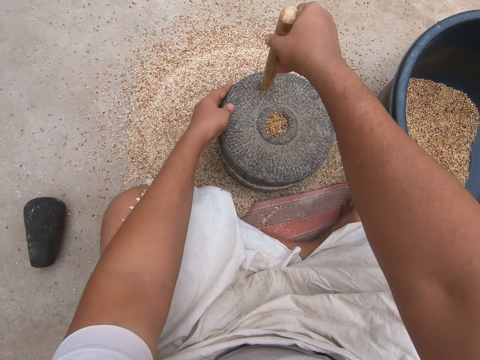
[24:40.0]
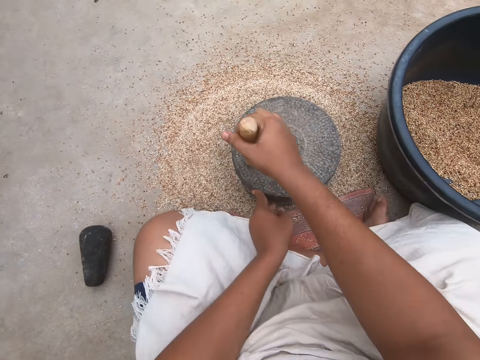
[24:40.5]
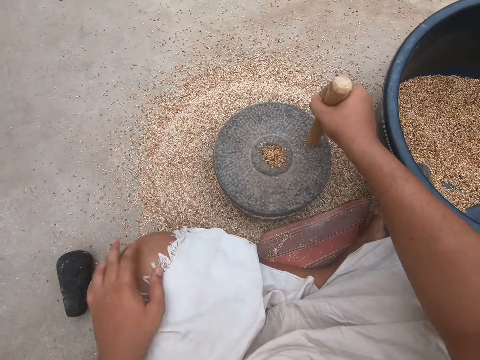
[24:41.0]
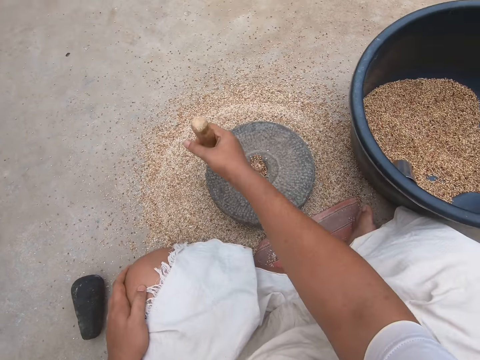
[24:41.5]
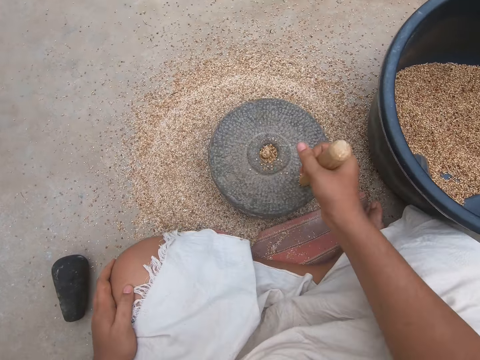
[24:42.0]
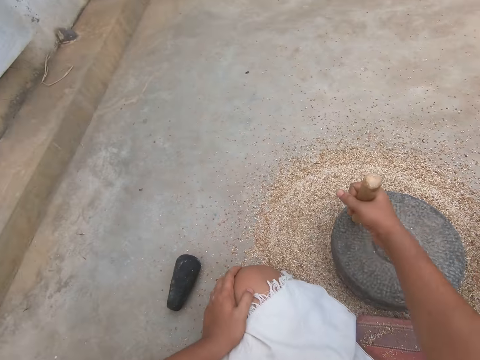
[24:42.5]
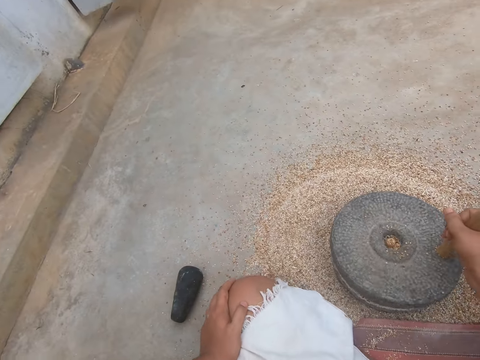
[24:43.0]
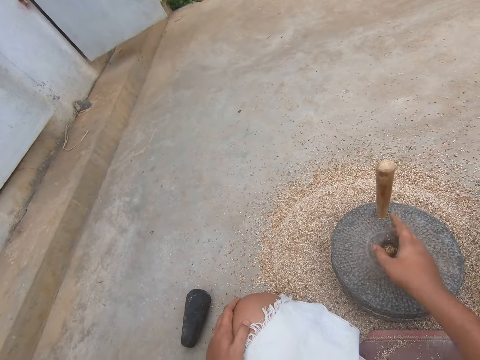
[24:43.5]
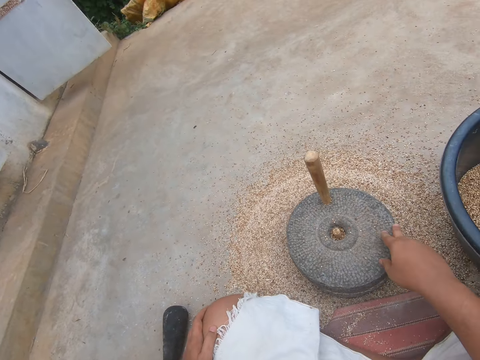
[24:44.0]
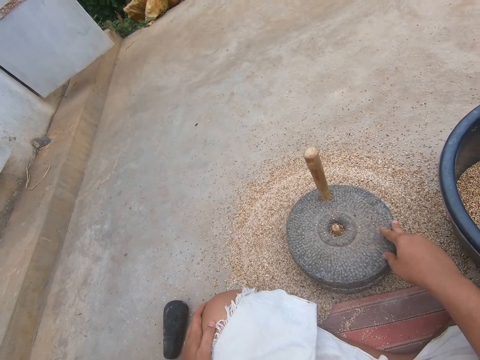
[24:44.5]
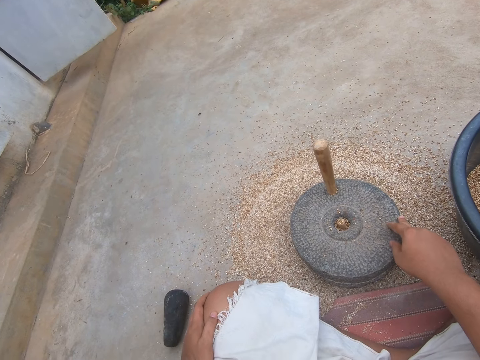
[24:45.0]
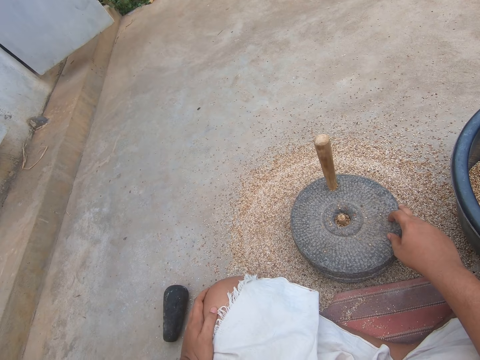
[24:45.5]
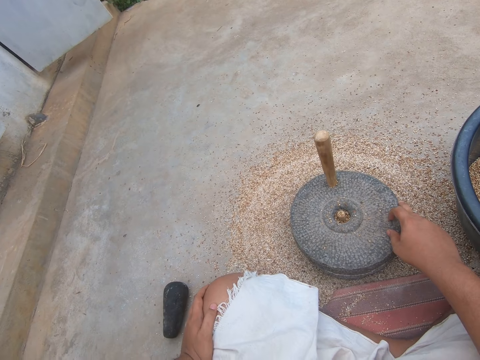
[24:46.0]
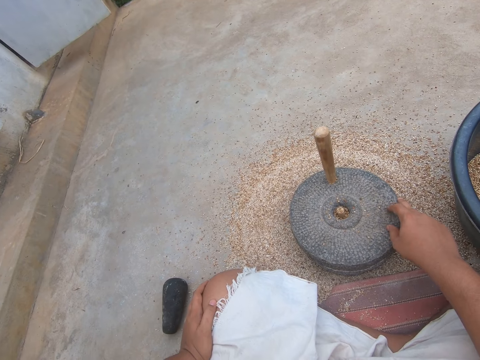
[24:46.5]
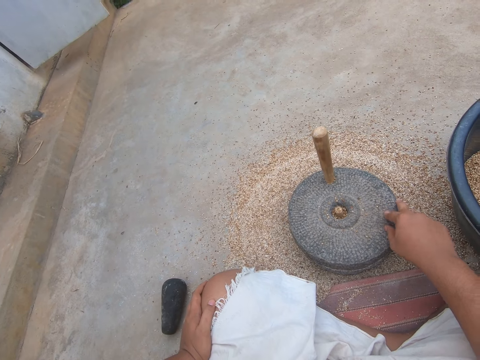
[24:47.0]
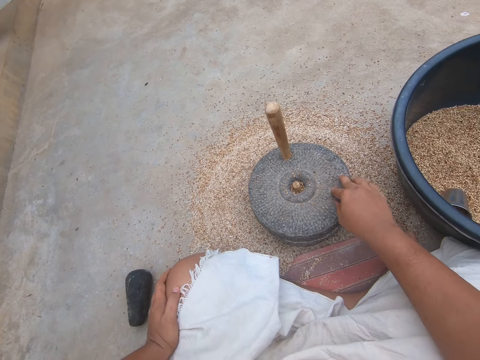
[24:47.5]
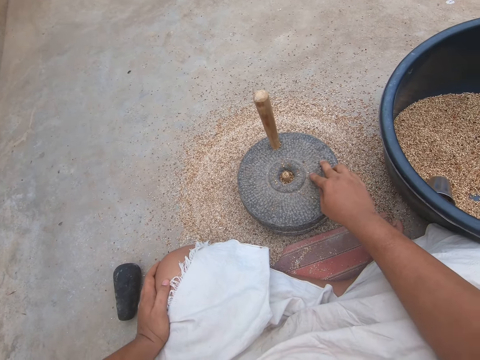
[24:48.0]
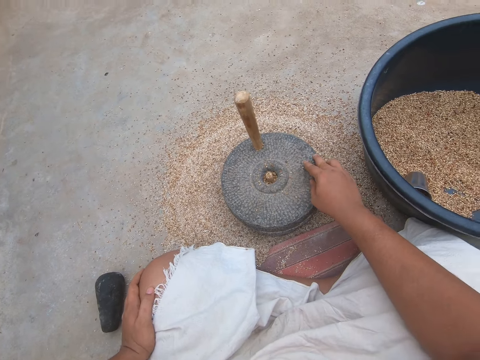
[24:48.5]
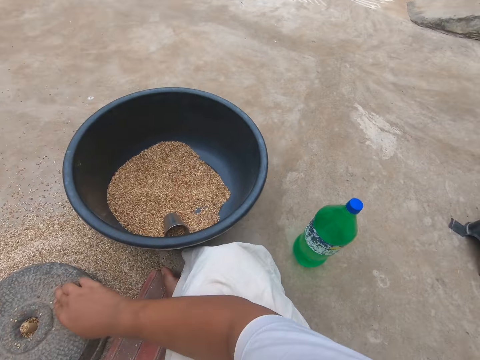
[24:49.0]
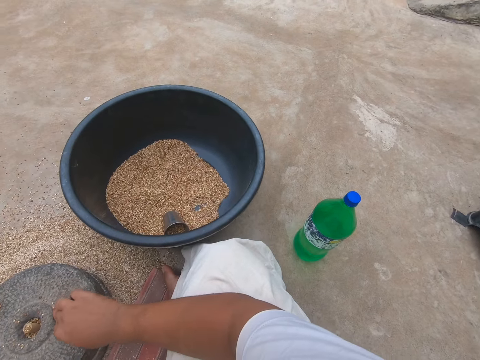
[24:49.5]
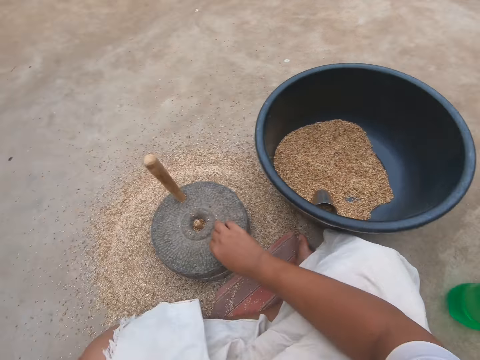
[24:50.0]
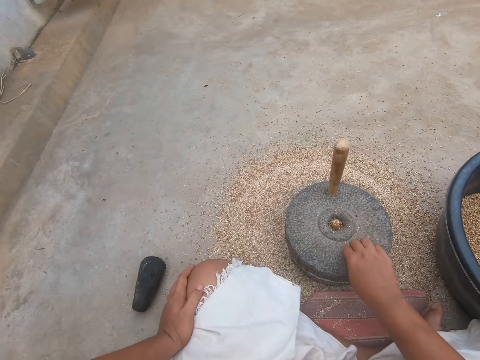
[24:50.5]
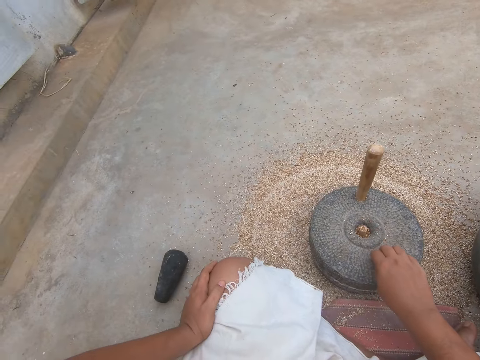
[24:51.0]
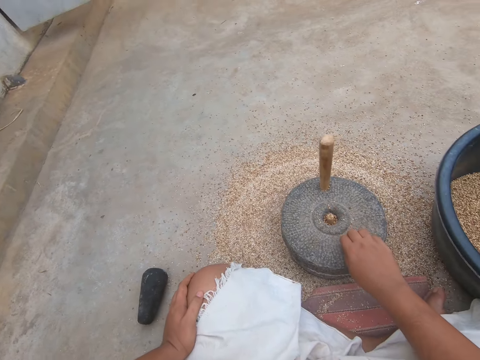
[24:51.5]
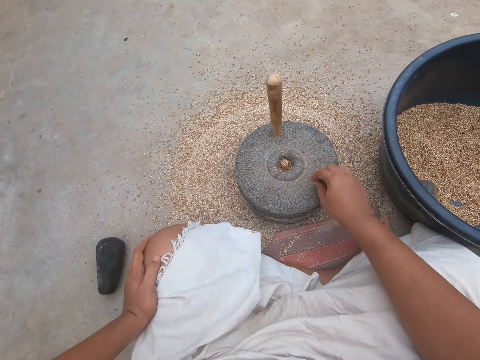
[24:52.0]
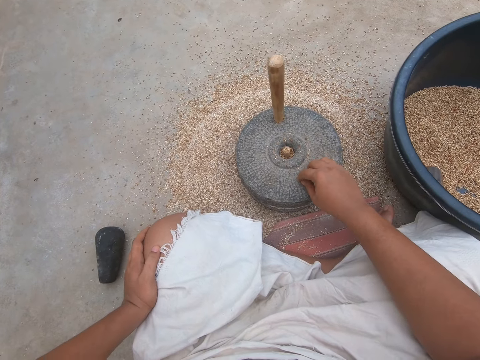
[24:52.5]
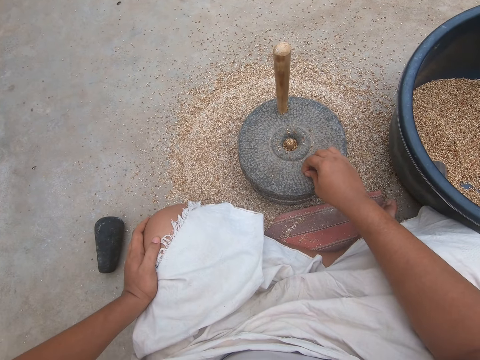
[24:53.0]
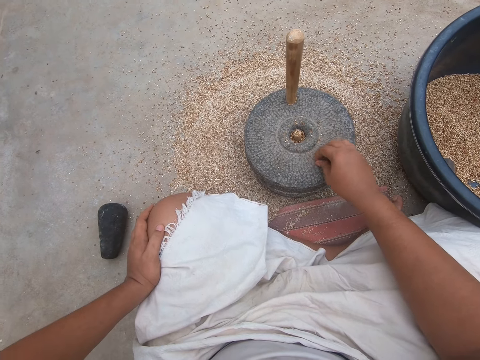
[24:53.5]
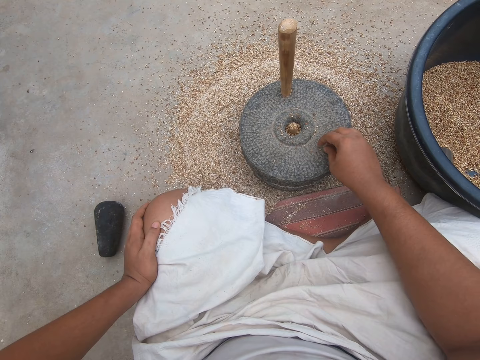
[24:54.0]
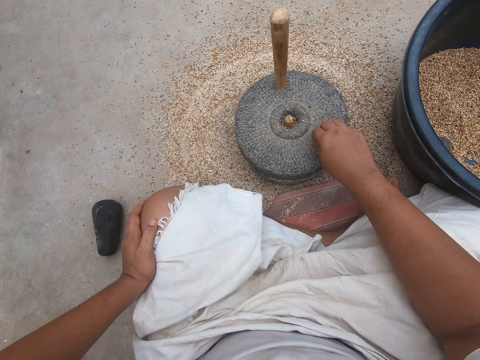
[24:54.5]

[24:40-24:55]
A woman chats with the camera wearer. The camera wearer talks. They stop grinding the wheat with the hand mill. They touch the grinder. They look around. They talk.

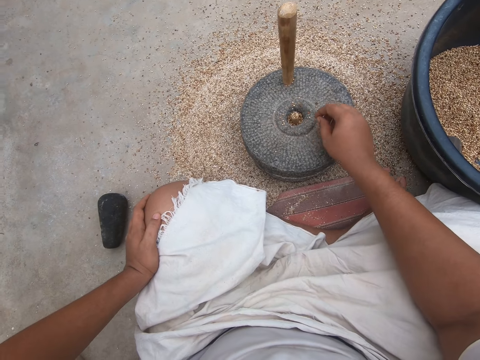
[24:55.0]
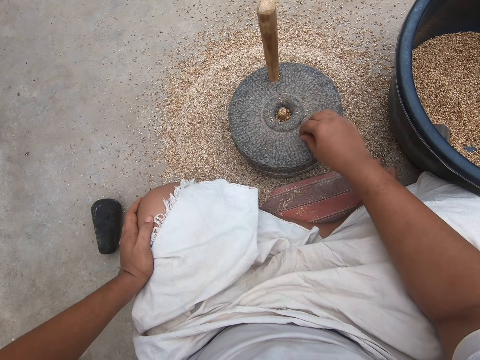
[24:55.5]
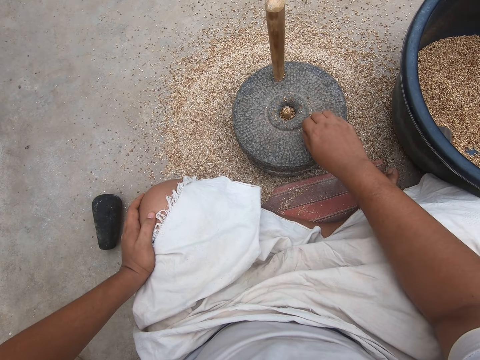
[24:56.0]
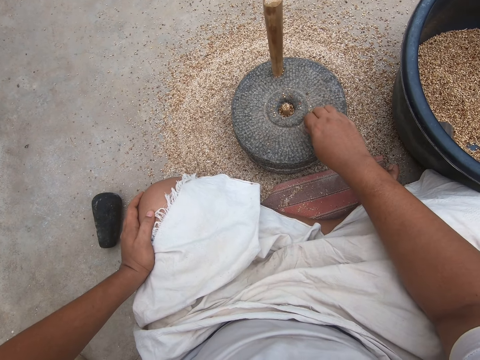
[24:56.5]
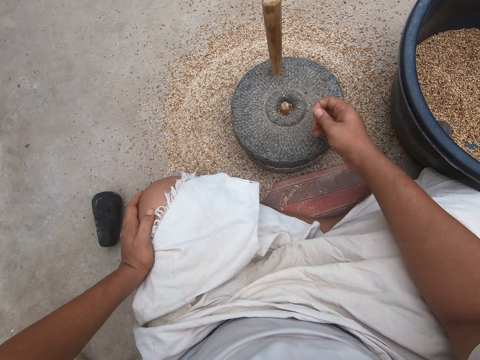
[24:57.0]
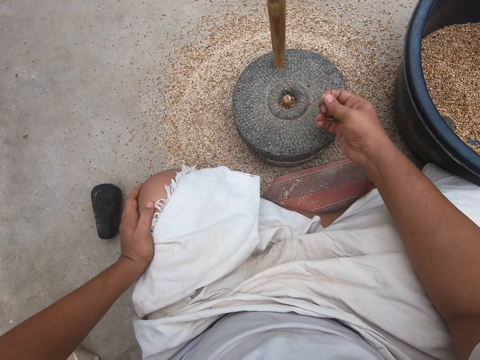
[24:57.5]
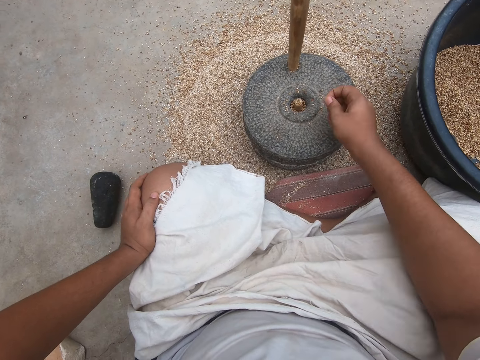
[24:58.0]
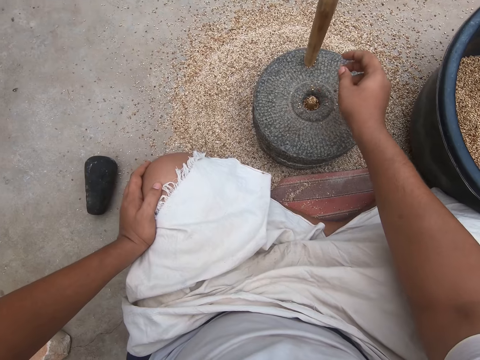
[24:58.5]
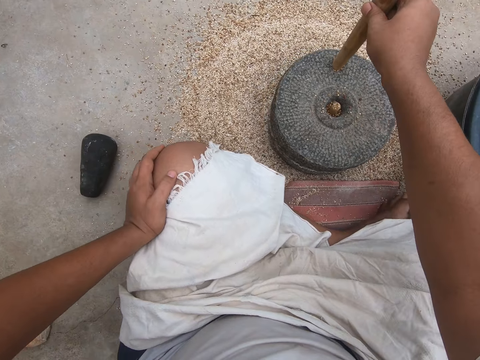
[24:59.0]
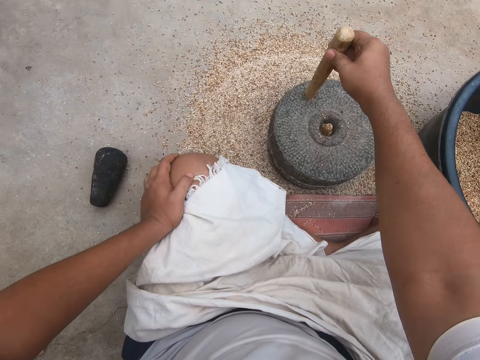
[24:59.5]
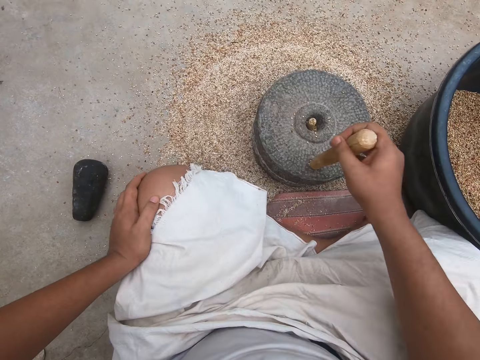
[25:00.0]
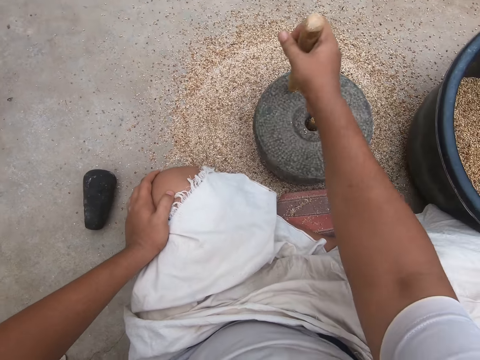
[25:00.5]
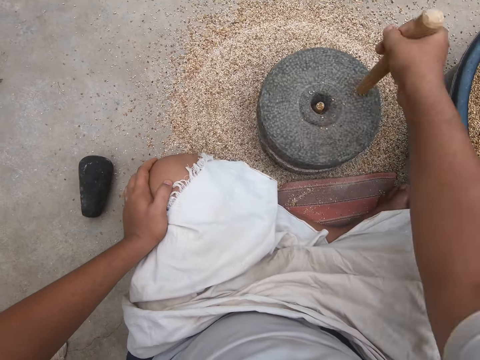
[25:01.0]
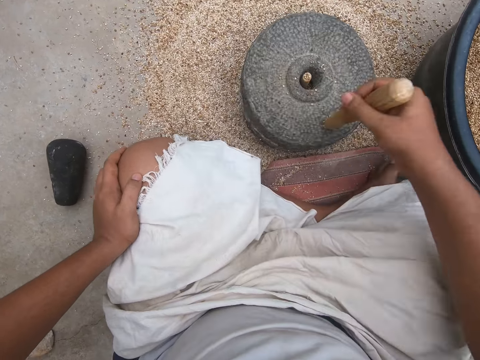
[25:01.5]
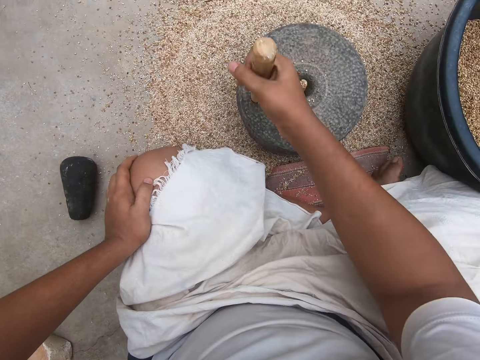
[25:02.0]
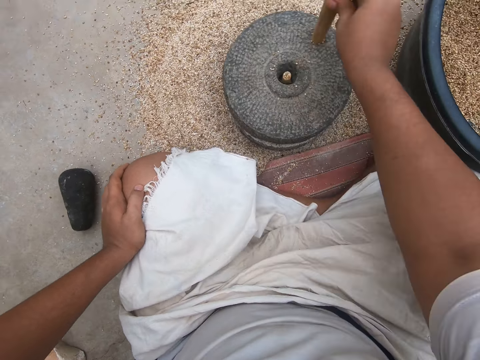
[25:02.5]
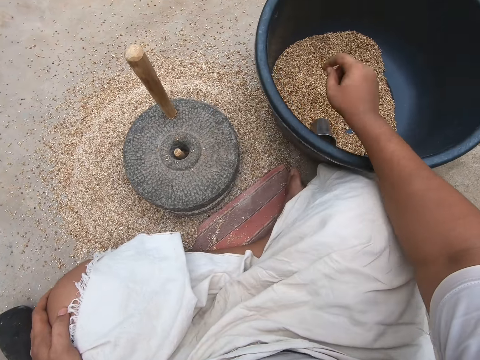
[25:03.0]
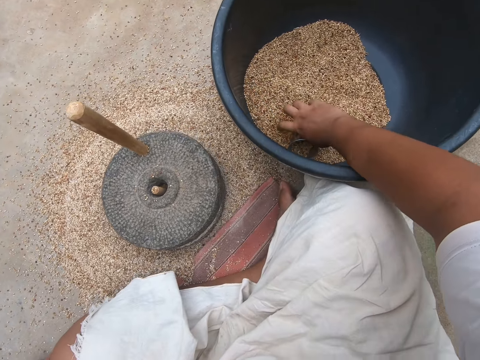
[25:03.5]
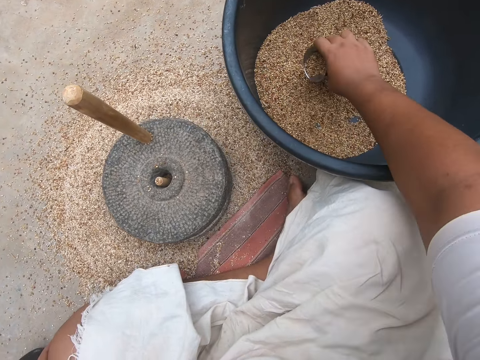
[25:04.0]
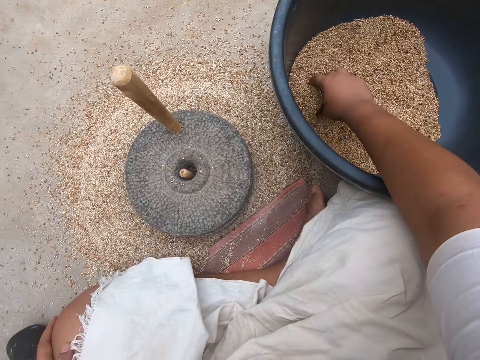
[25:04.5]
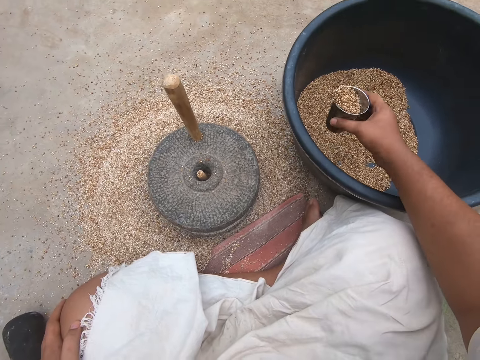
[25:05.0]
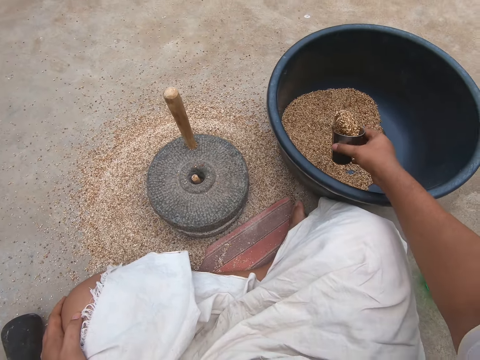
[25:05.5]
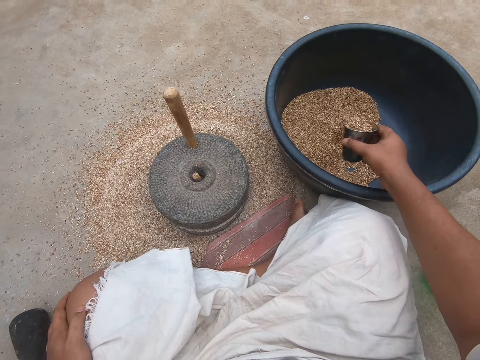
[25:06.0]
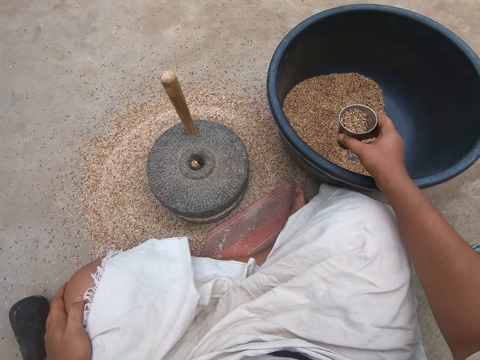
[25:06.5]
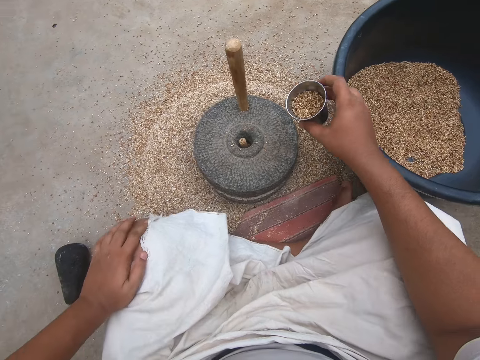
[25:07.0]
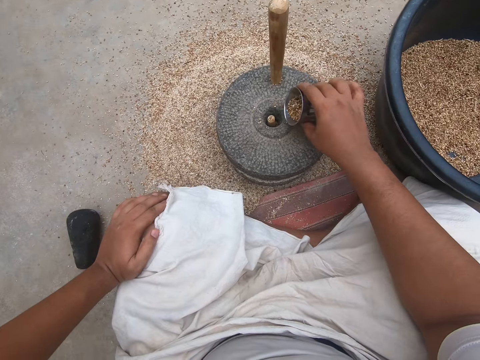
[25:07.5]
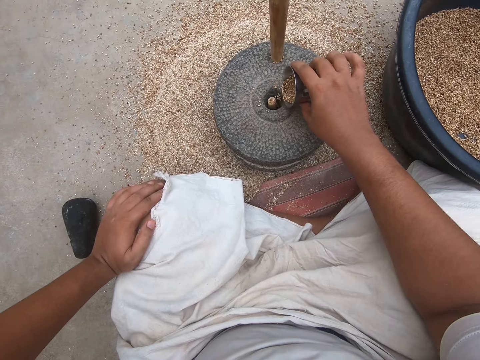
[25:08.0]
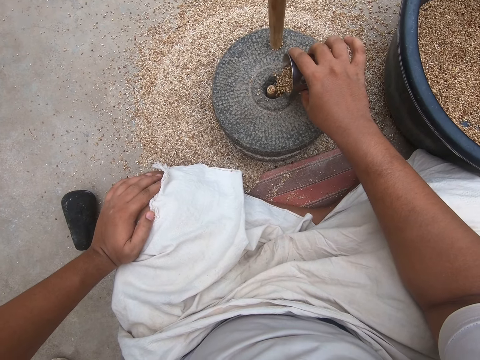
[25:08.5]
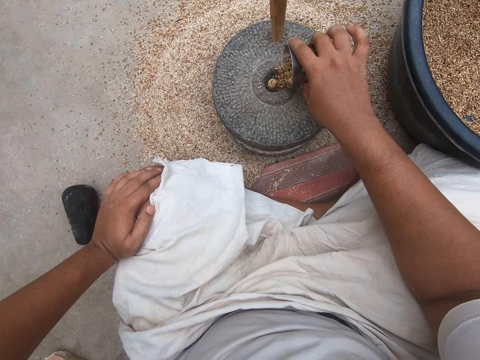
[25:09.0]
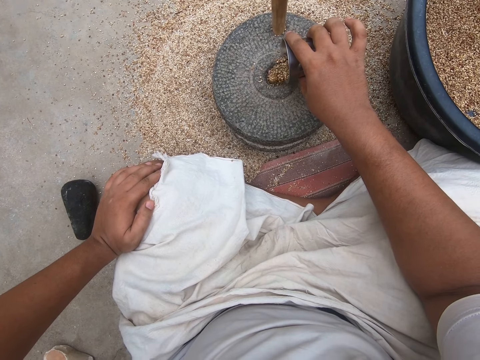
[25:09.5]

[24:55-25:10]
The camera wearer grinds the wheat with a stone hand mill. They pick up the cup. They scoop some wheat from the wheat bowl with the cup. They pour some of the wheat into the wheat bowl. They pour the wheat on the hand mill.
